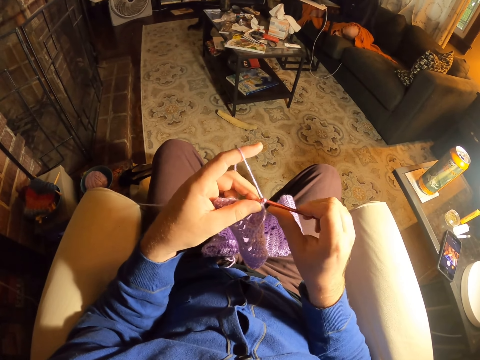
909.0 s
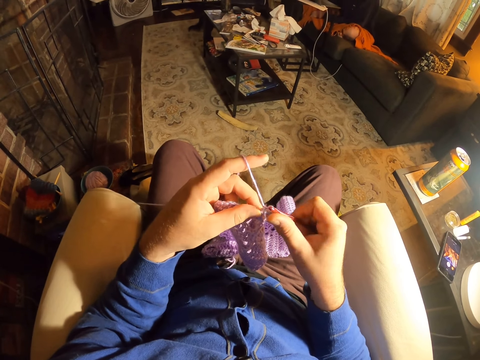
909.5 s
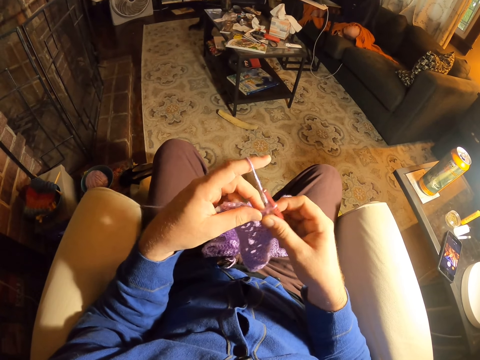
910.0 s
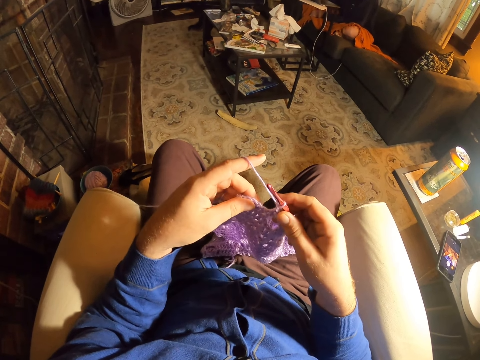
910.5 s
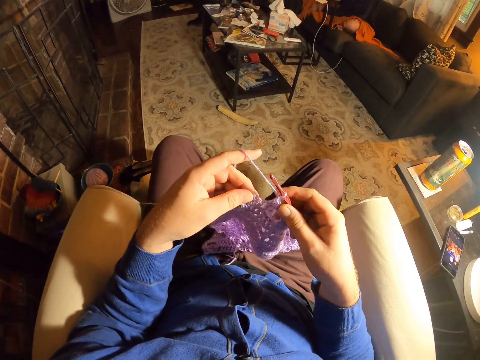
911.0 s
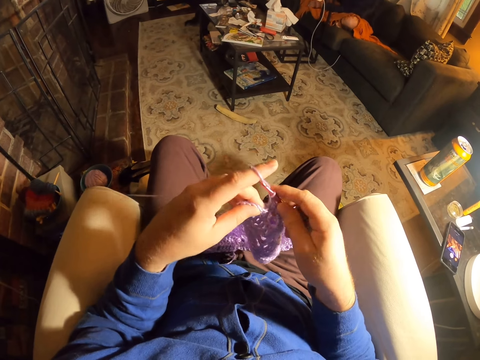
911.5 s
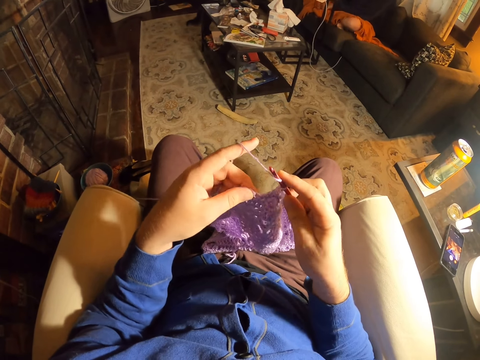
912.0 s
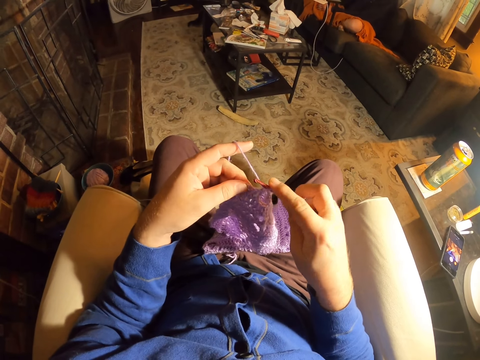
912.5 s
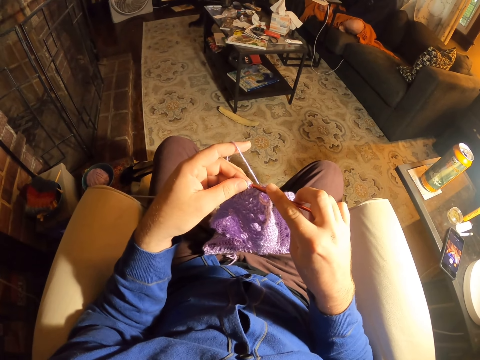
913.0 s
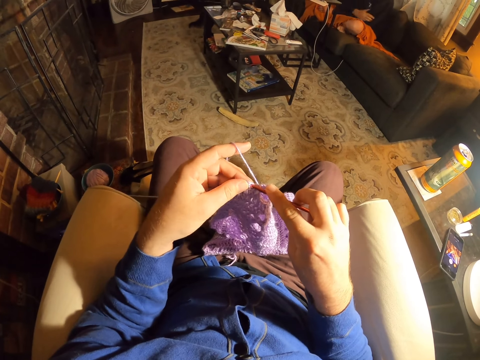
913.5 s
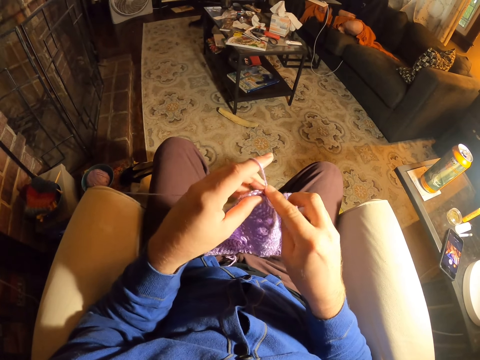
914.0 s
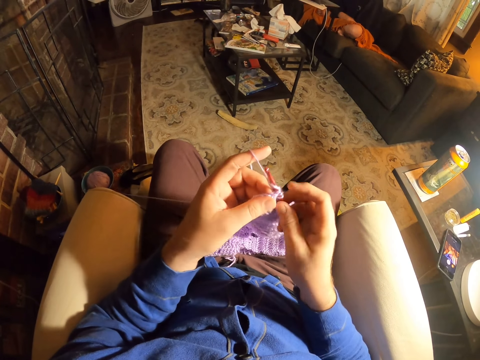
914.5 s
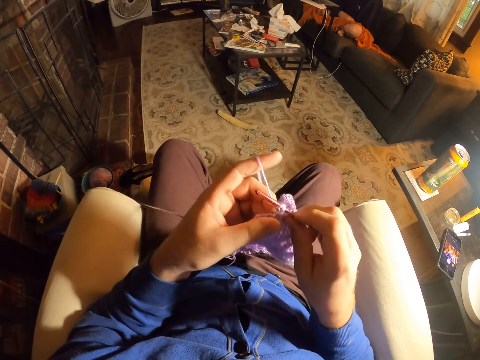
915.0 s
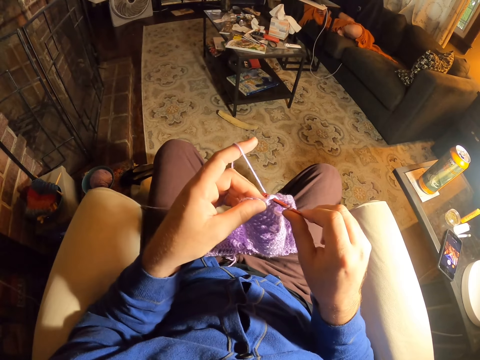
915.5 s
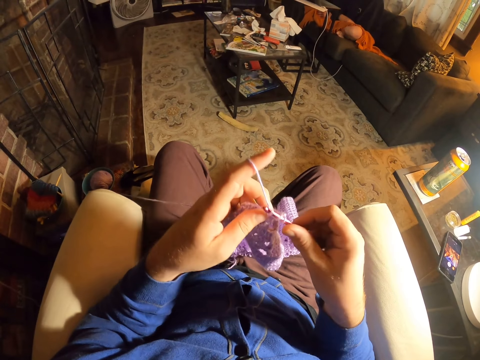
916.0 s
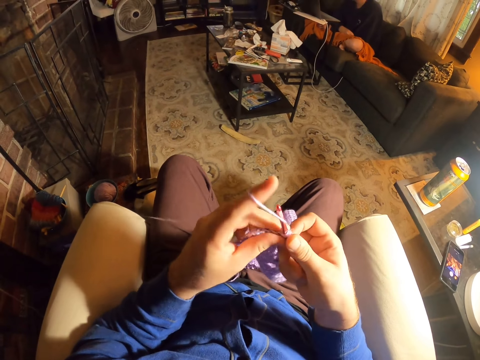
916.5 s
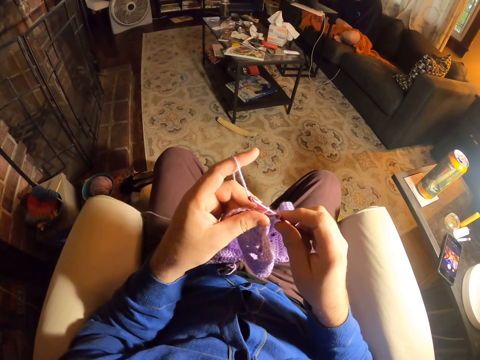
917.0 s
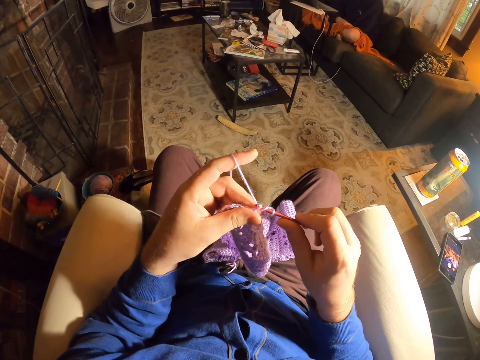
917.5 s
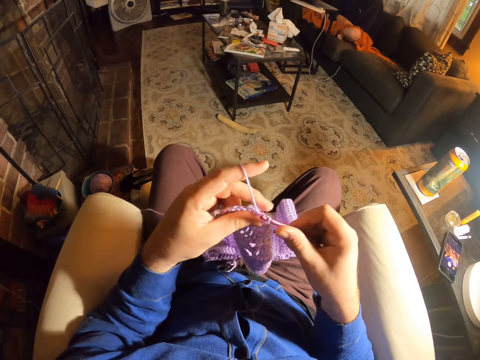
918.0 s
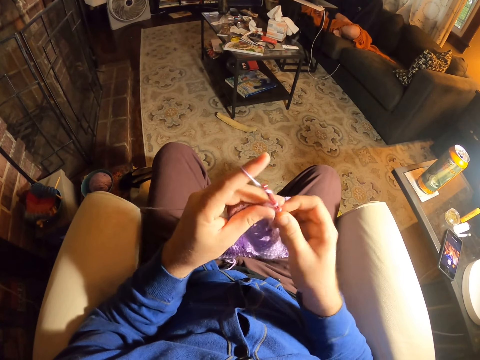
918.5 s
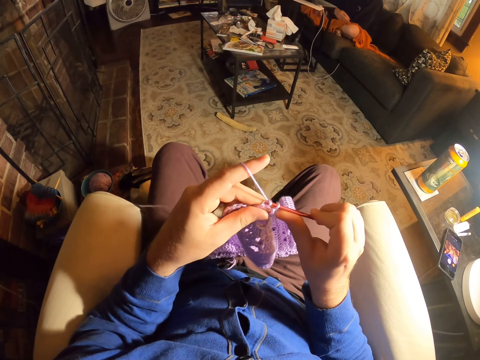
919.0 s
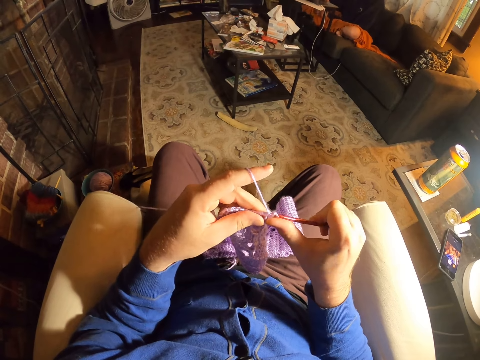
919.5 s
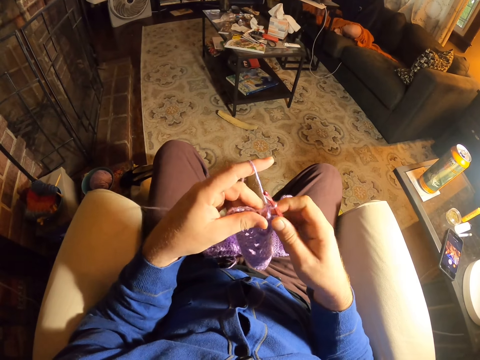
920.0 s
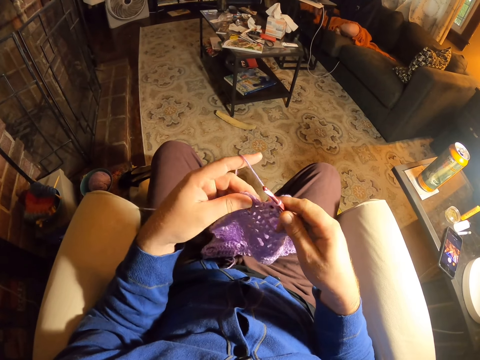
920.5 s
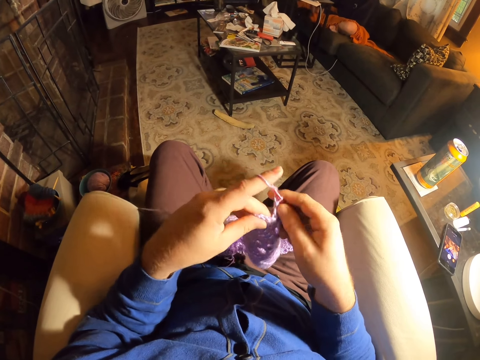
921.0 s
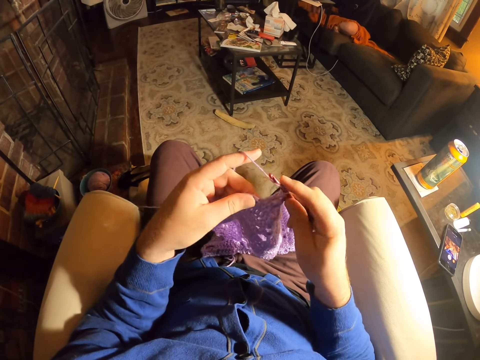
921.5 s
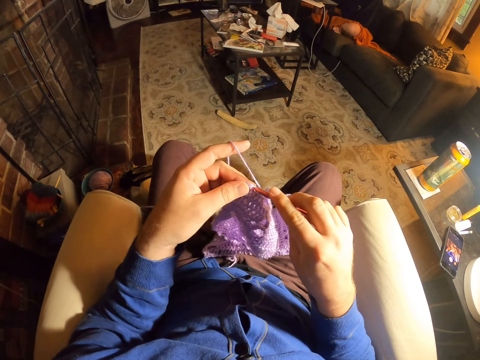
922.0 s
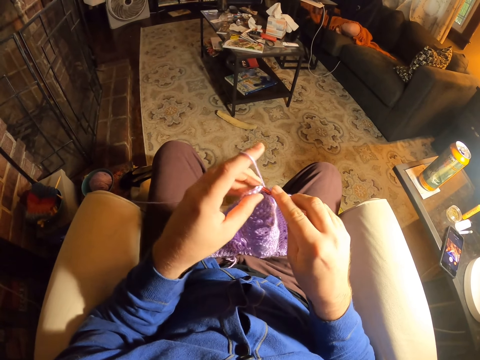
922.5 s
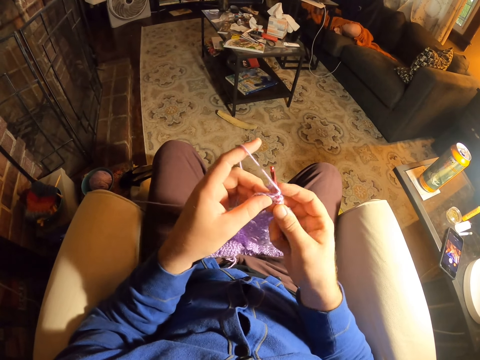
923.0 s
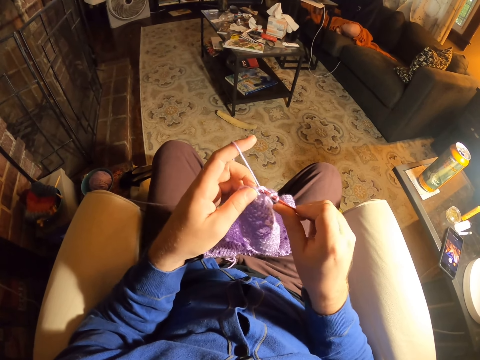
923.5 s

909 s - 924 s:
The camera wearer knits a fabric with a crochet needle. They roll thread around the crochet needle. They knit the fabric with the crochet needle. They roll thread around the crochet needle. They knit the fabric with the crochet needle. They examine the fabric stitches. They roll thread around the crochet needle. They knit the fabric with the crochet needle.

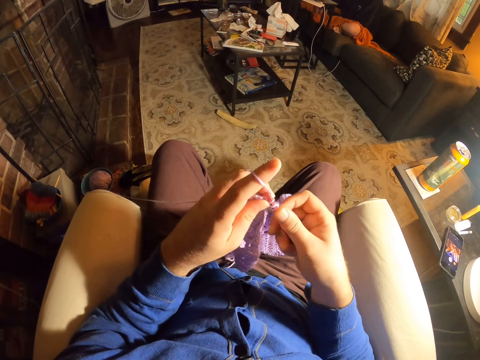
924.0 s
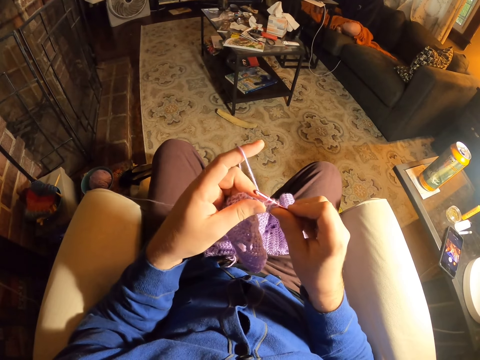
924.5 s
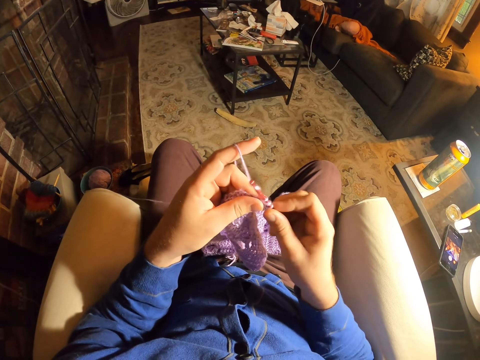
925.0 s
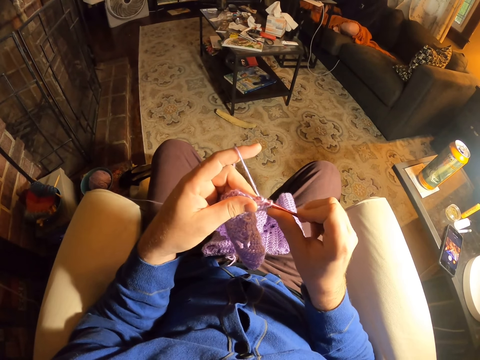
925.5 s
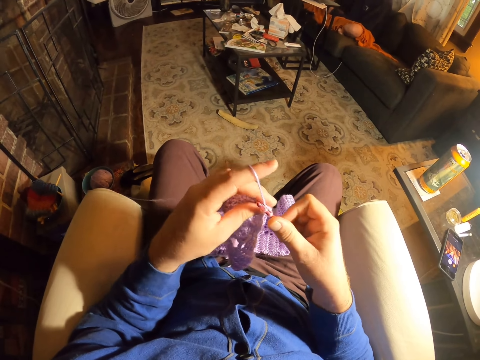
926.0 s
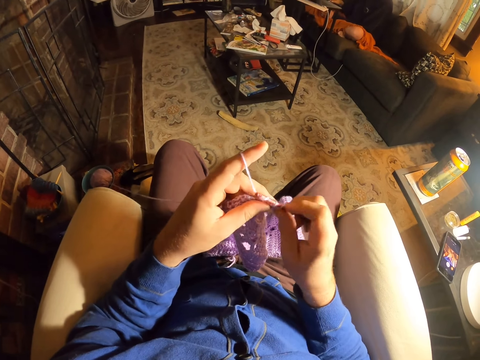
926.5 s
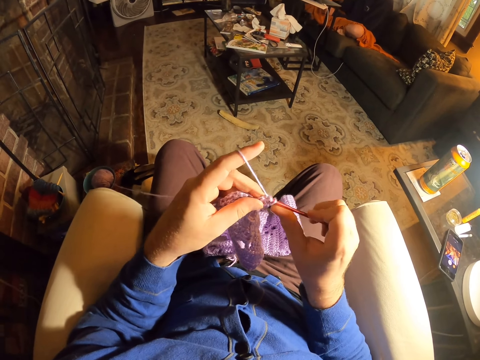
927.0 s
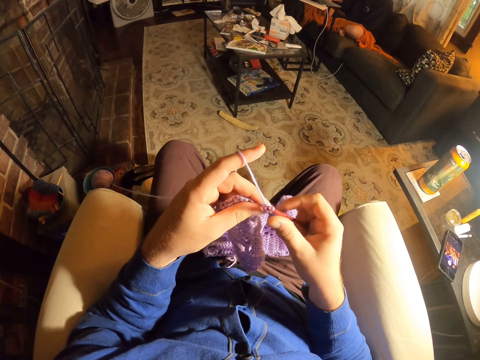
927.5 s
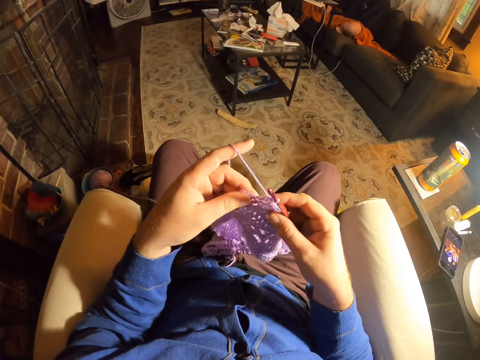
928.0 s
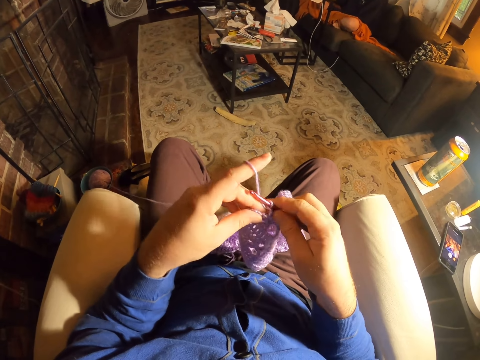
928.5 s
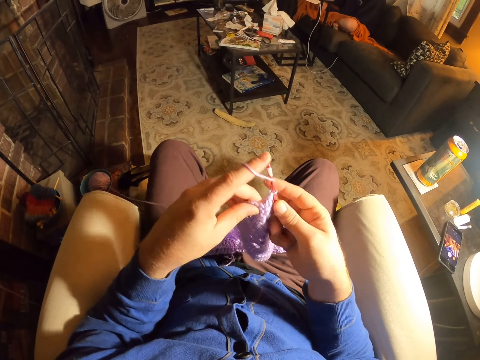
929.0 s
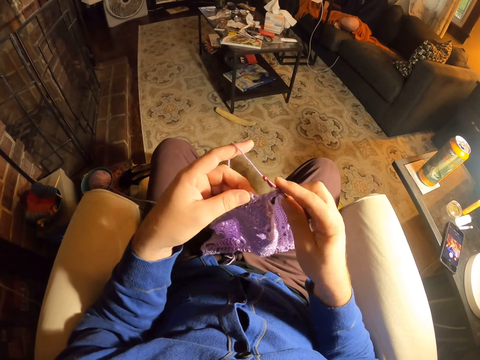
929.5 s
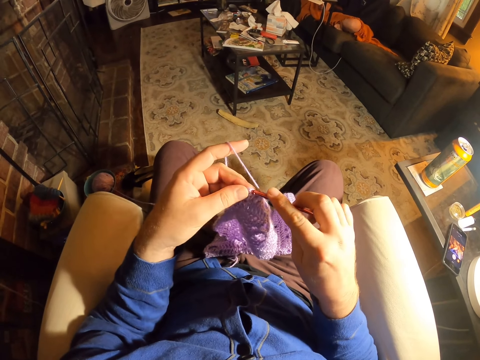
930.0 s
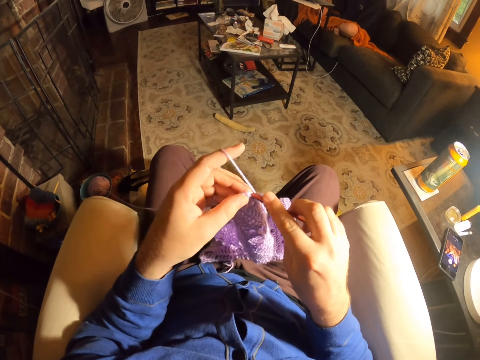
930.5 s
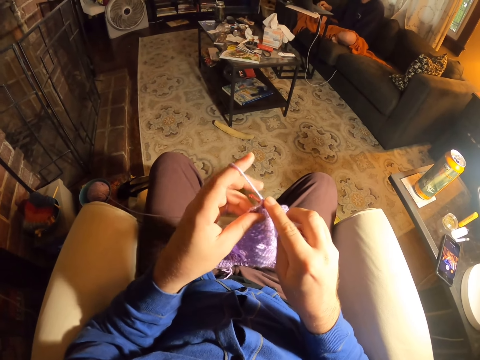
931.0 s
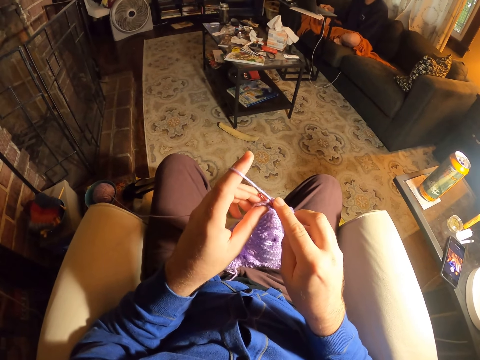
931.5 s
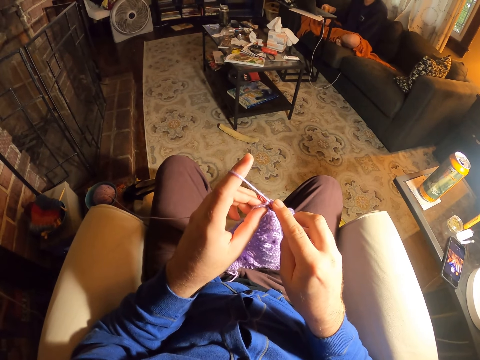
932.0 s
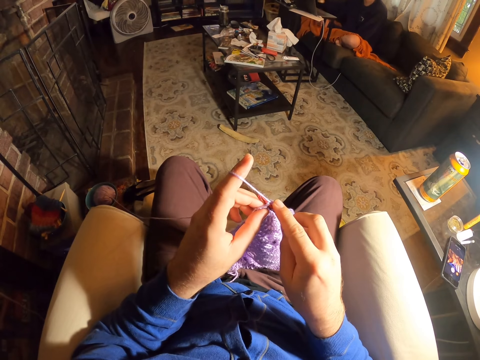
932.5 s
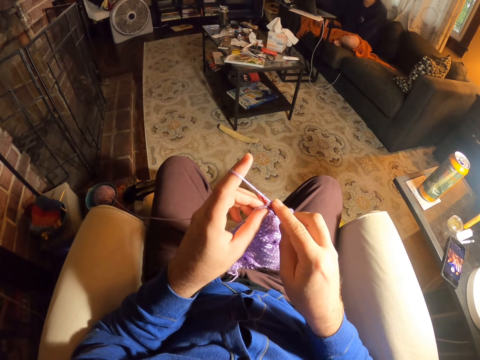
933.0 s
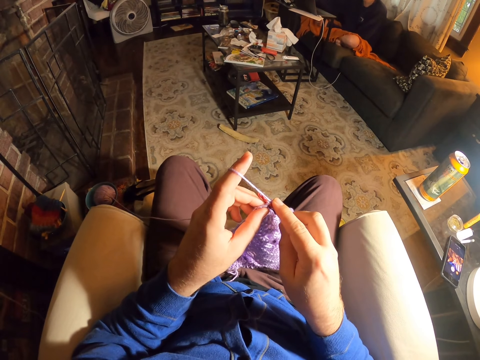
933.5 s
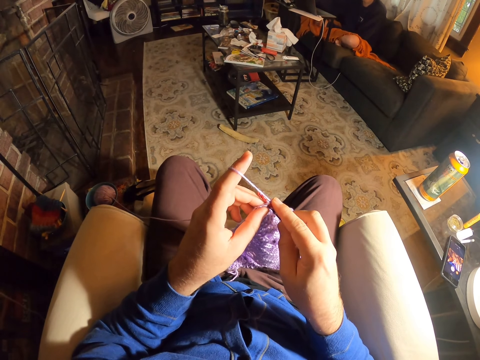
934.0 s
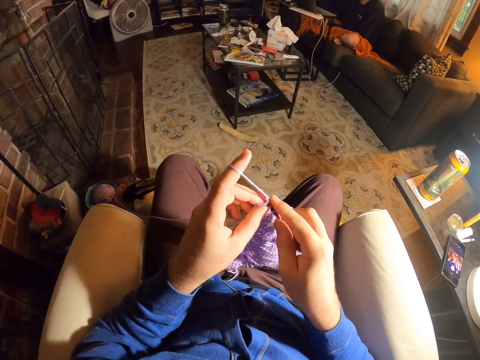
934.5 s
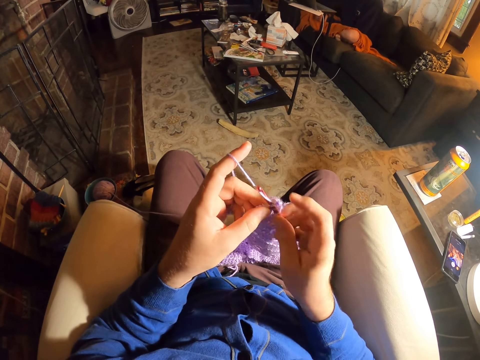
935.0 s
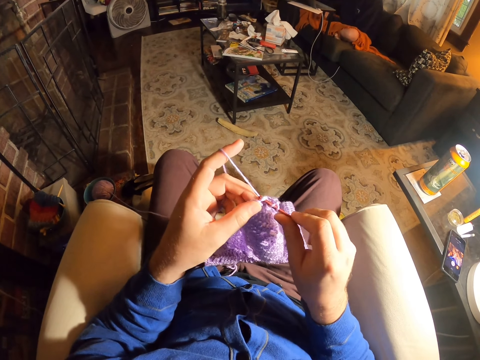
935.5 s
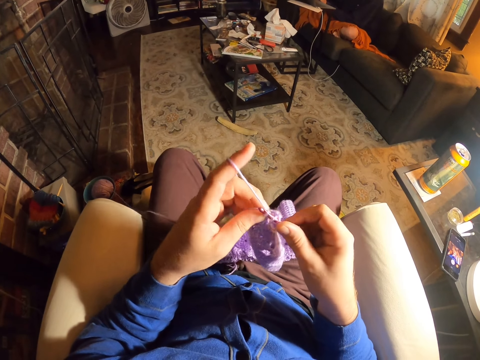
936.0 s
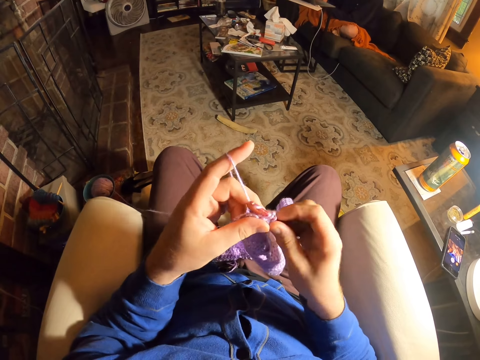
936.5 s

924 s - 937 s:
The camera wearer rolls thread around a crochet needle. They knit a fabric with the crochet needle. They roll thread around the crochet needle. They examine the fabric stitches. They roll thread around the crochet needle. They knit the fabric with the crochet needle. They roll thread around the crochet needle.
